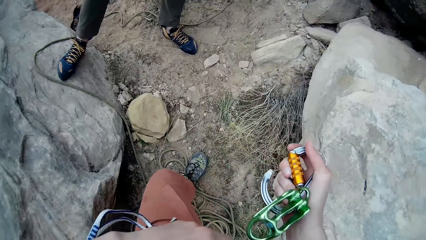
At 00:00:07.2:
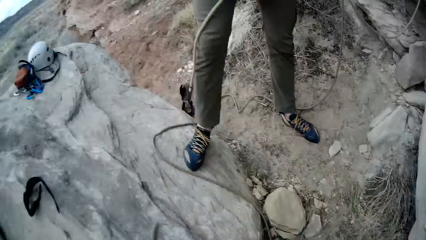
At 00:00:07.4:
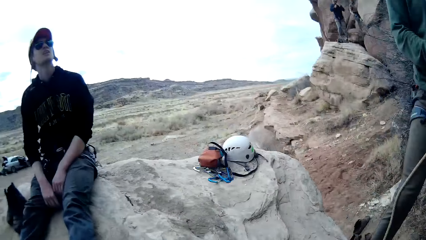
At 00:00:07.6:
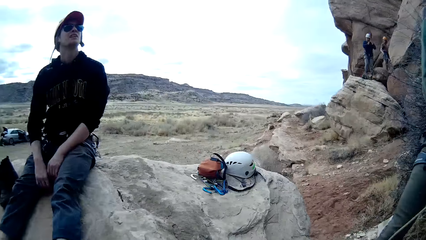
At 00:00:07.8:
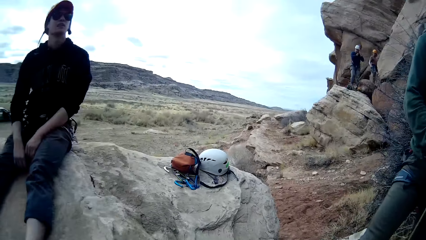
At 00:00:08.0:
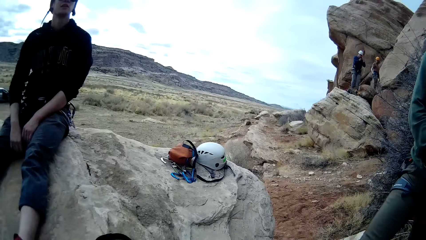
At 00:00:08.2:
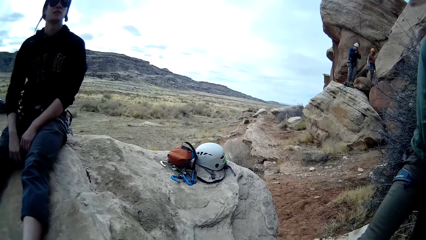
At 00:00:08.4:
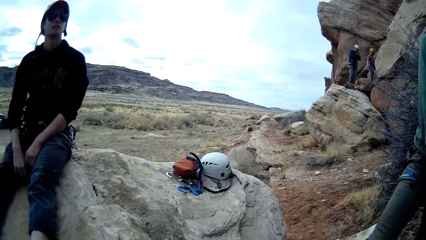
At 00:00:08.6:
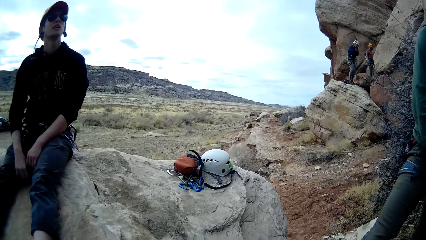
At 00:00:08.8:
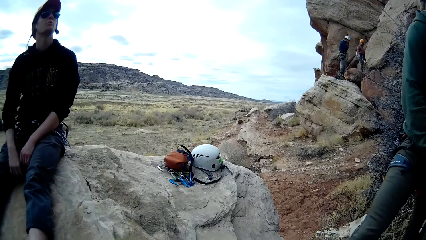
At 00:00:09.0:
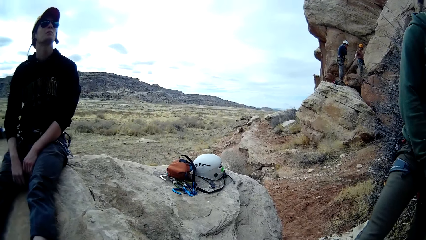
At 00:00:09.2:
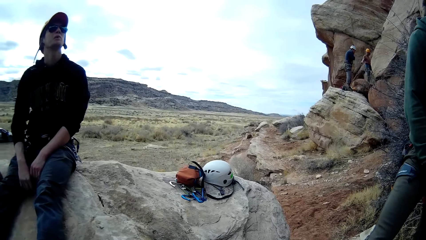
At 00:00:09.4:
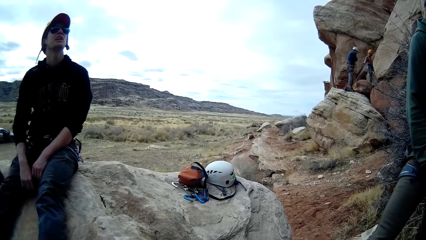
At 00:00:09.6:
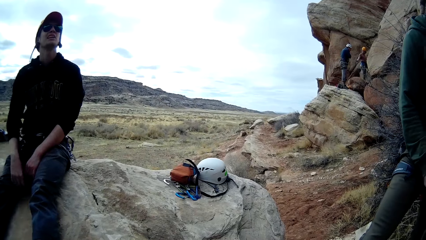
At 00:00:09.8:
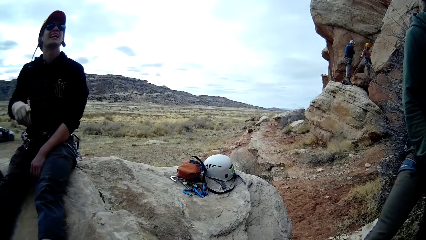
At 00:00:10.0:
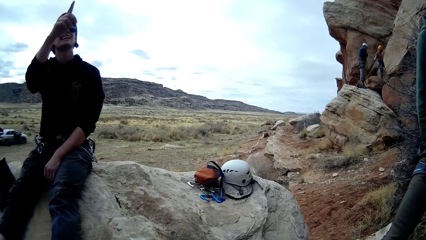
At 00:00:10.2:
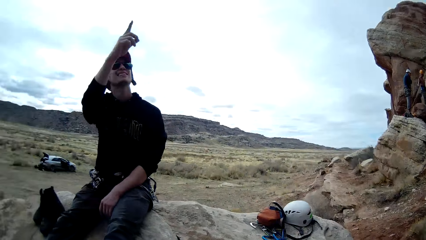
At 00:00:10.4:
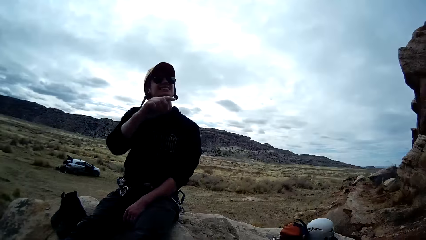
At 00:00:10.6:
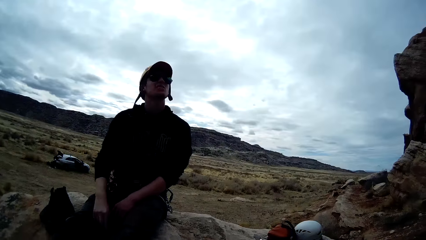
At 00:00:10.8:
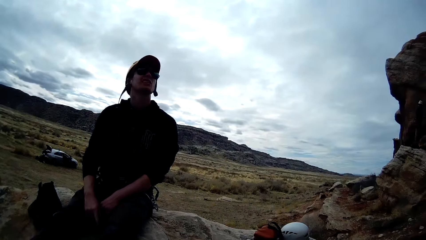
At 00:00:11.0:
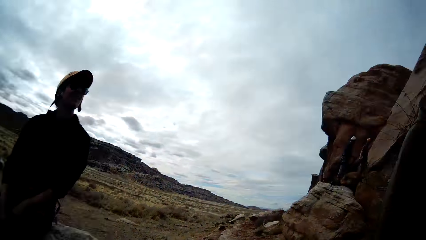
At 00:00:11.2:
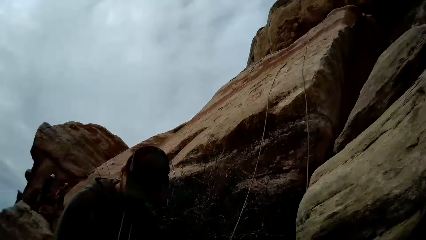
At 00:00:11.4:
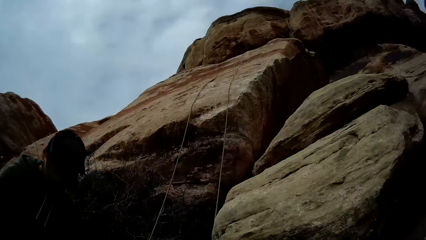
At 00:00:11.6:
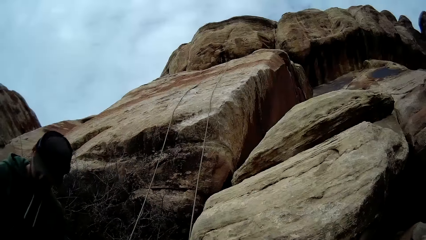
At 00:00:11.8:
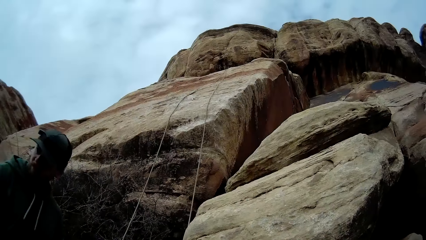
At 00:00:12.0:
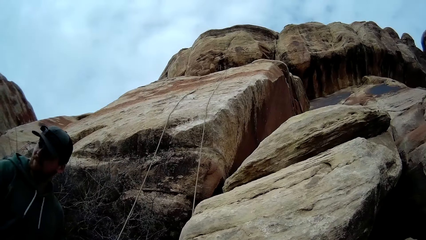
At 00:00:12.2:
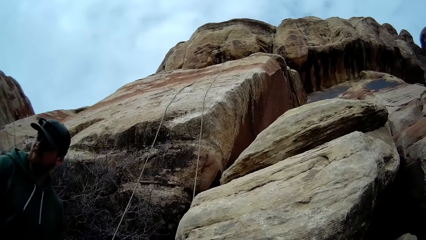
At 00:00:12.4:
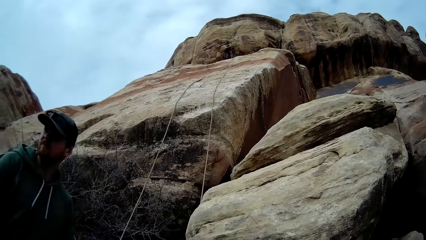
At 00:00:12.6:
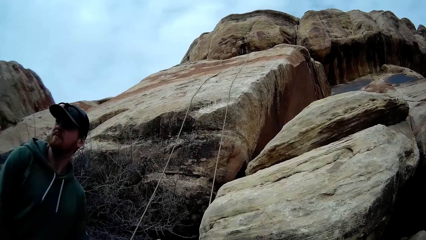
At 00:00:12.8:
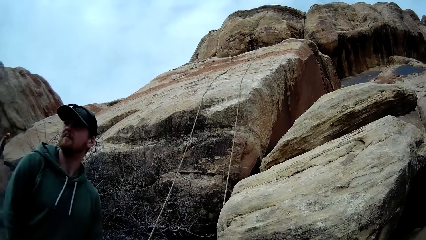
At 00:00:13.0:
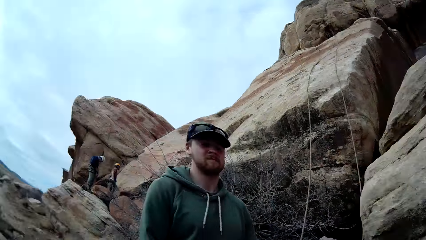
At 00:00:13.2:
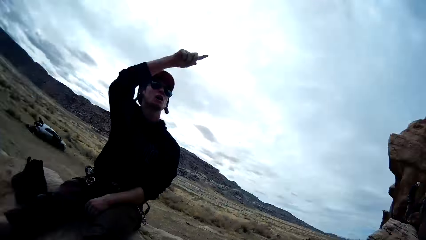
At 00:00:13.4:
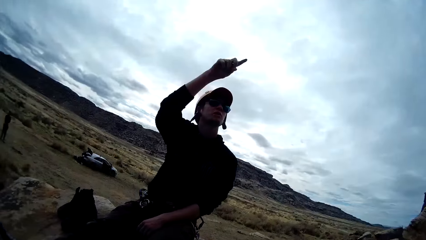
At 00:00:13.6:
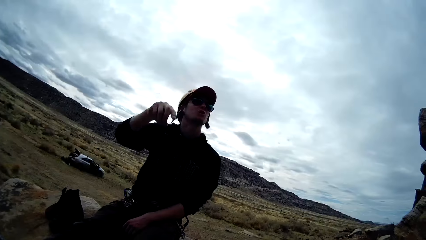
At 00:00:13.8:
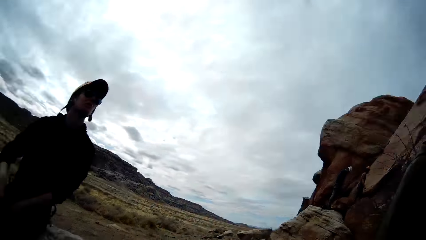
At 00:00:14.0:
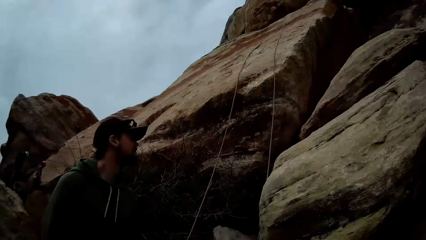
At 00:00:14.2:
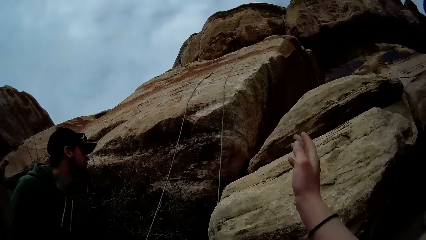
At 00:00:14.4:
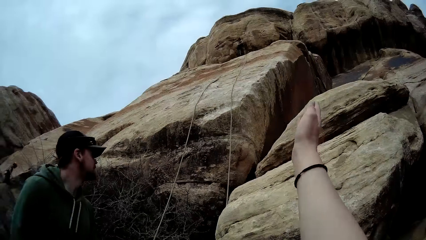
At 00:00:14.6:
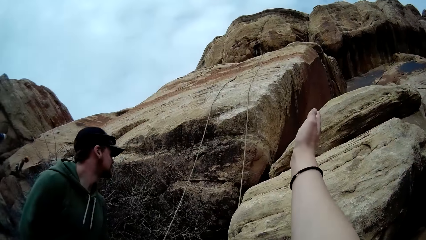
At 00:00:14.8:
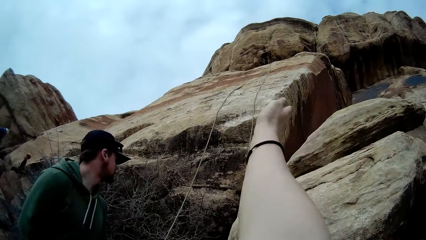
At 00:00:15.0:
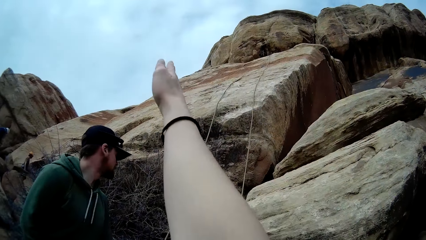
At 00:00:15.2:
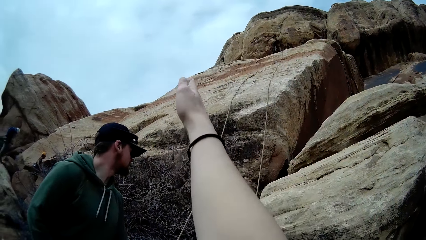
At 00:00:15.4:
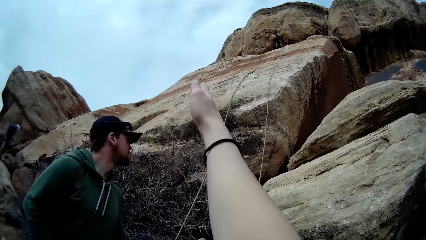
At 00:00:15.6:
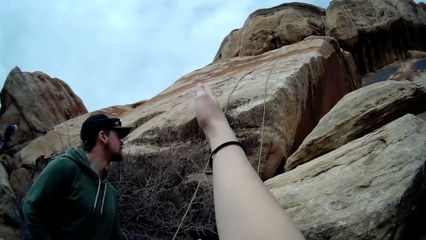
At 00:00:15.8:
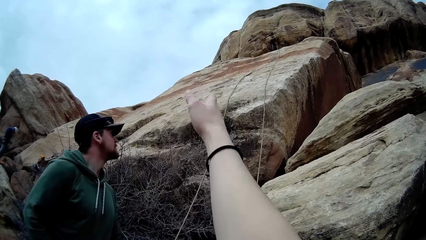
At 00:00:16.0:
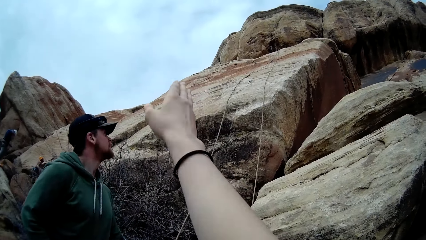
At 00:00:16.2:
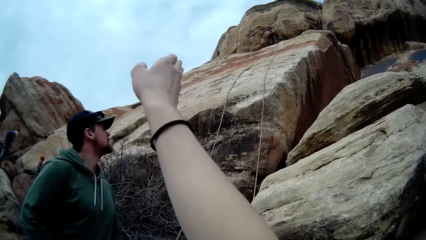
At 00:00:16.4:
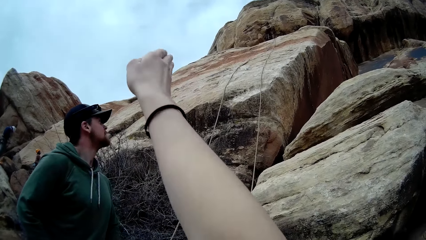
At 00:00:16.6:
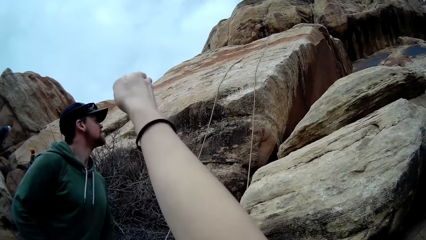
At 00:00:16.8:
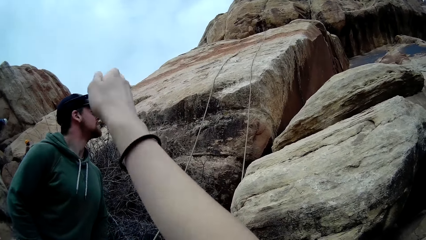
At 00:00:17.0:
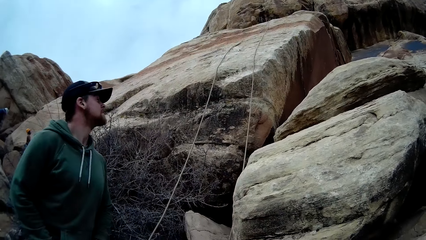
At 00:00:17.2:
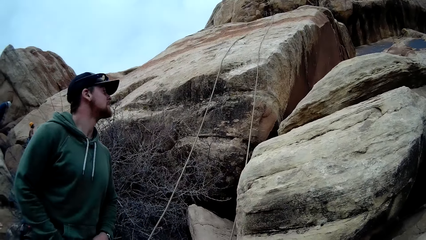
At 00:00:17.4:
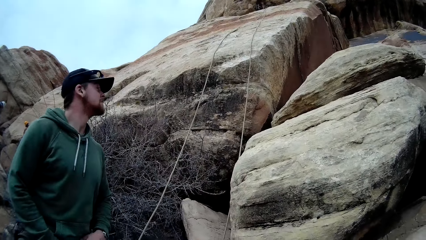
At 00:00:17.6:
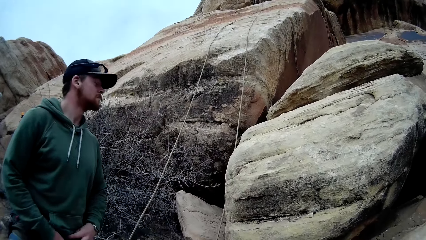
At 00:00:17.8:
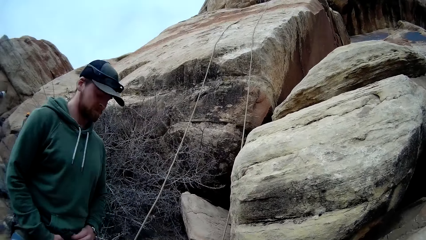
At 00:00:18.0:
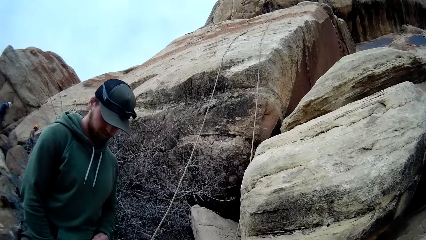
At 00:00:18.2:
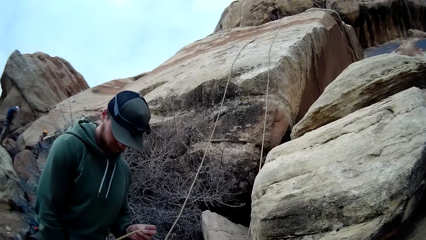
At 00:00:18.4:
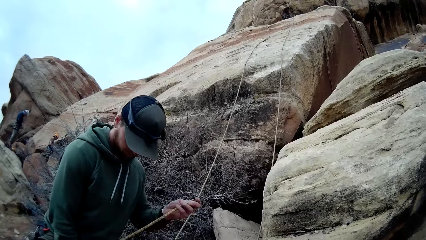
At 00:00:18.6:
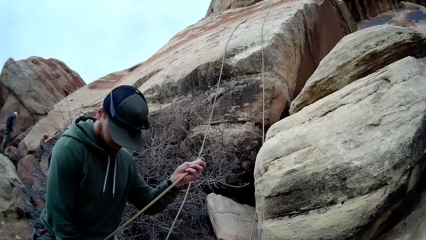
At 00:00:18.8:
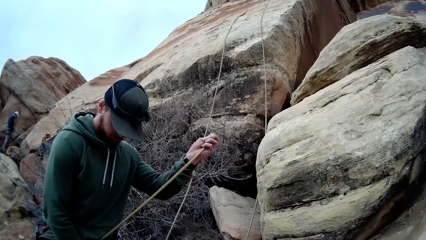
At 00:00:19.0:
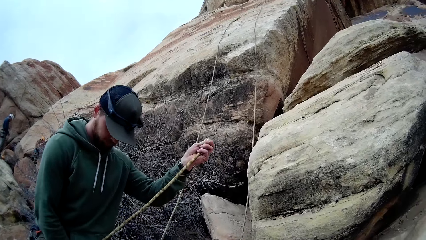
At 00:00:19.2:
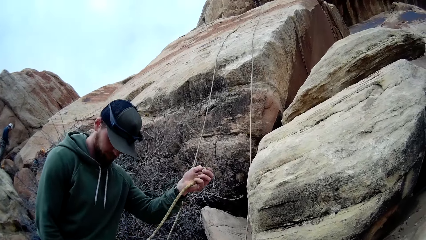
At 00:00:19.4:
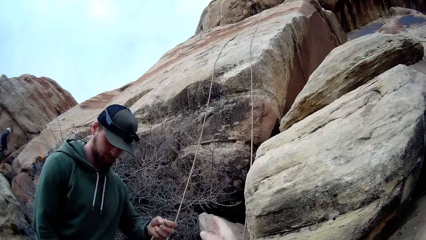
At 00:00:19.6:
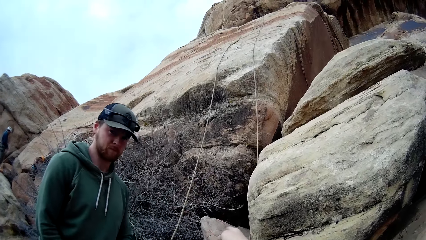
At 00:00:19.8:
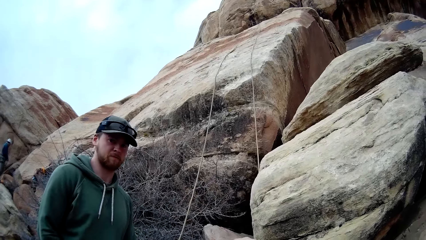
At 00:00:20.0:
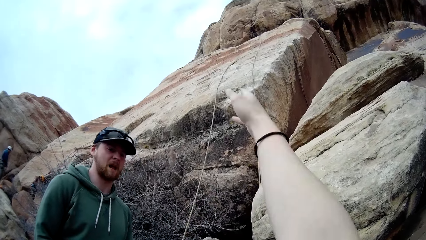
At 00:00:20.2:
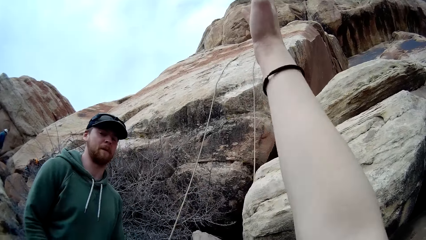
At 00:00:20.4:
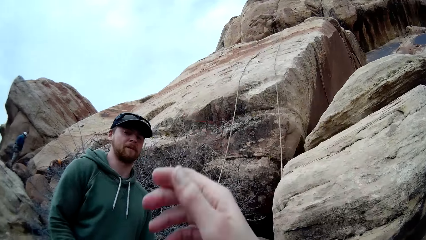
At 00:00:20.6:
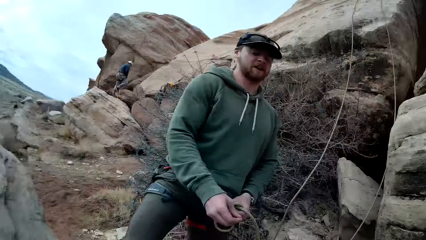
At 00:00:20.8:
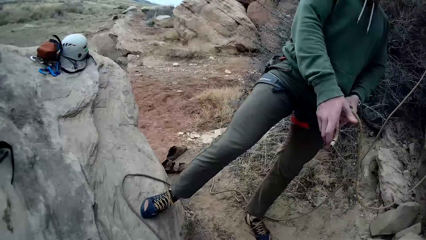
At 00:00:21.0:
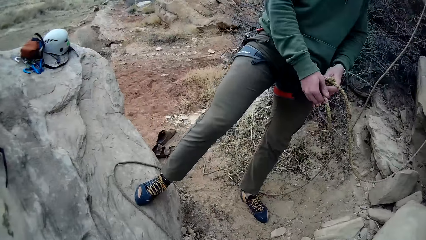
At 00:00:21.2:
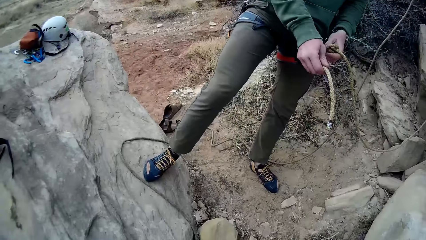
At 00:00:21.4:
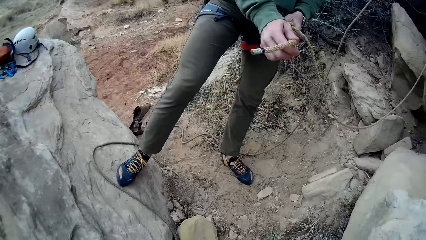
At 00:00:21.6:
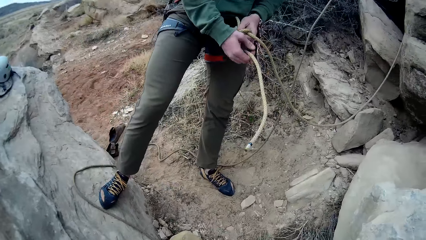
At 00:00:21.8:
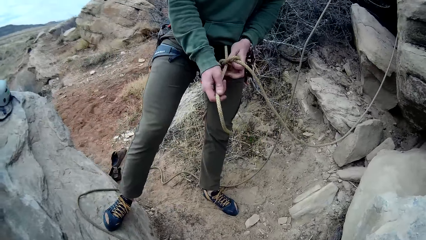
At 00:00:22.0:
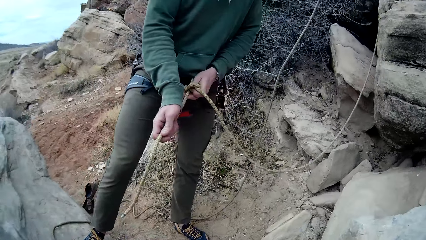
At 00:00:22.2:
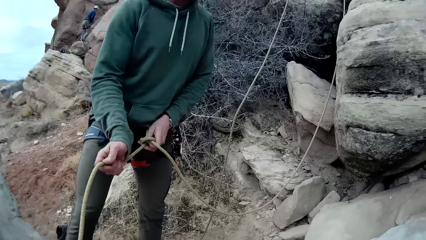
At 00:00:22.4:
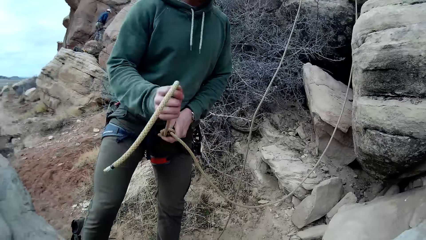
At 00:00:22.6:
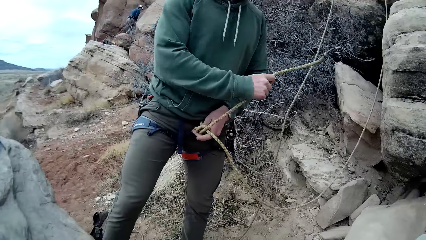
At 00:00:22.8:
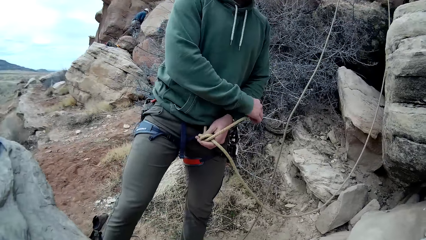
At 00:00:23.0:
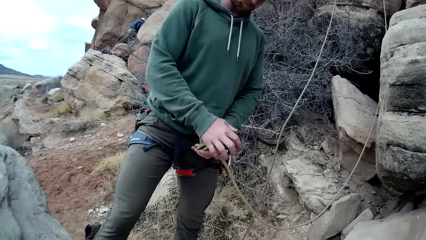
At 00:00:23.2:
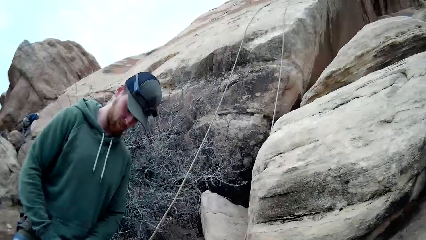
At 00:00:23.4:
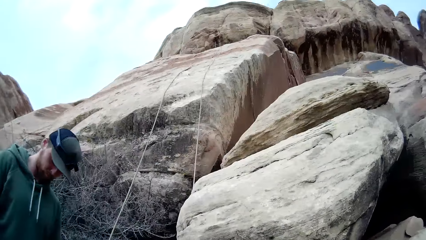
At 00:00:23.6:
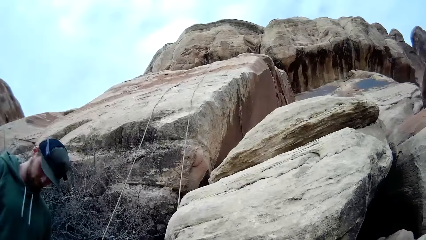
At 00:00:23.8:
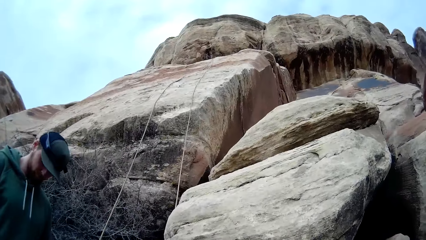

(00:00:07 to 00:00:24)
The camera wearer looks around a mountain. A man looks around the mountain. Another man walks on a rock. The camera wearer interacts with the first man. The first man points a hand forward. Another man looks around the mountain. The first man looks around the mountain. The camera wearer points upwards and stretches a hand forward. Another man walks on the rock. The camera wearer looks around the mountain and stretches a hand forward. They interact with the man who looked around the mountain. That man ties a rope on a leg. The camera wearer looks around the mountain.
